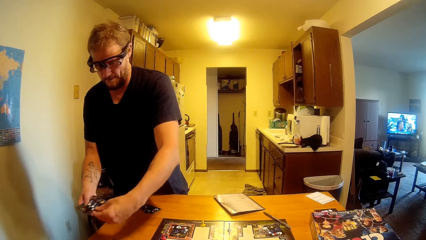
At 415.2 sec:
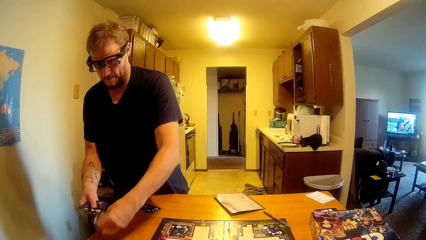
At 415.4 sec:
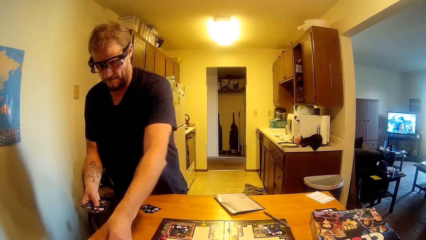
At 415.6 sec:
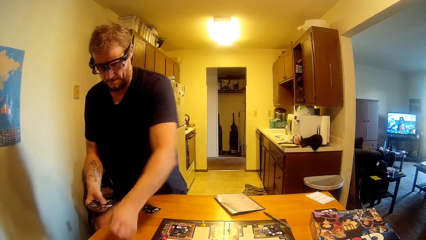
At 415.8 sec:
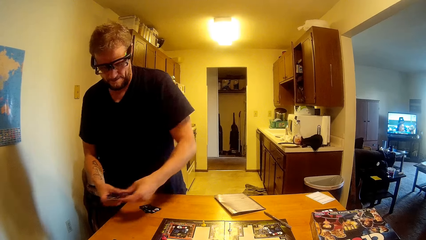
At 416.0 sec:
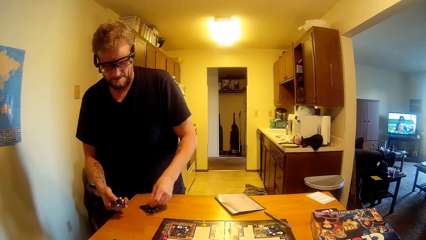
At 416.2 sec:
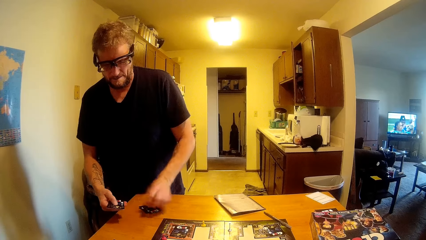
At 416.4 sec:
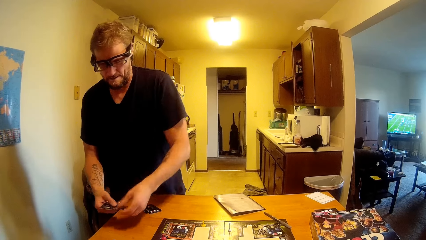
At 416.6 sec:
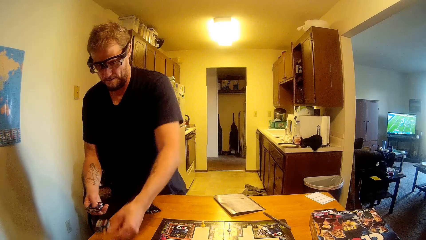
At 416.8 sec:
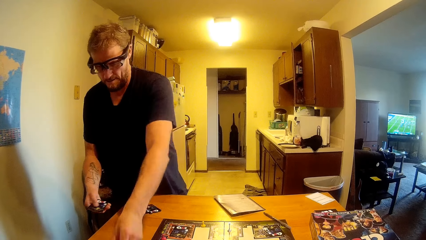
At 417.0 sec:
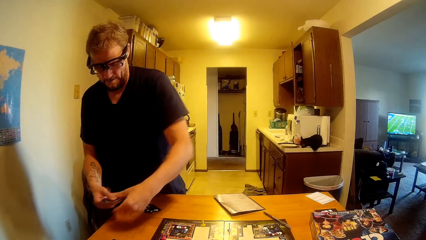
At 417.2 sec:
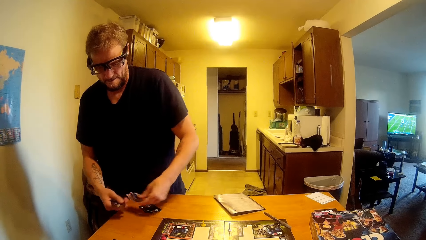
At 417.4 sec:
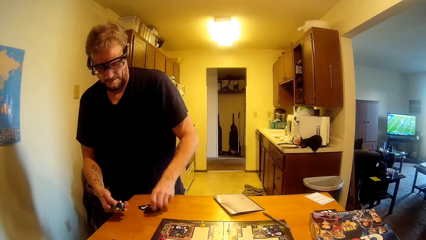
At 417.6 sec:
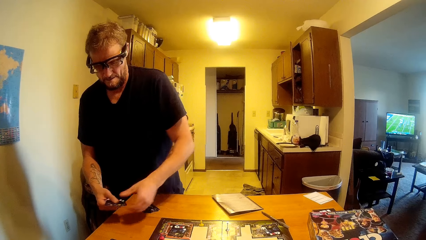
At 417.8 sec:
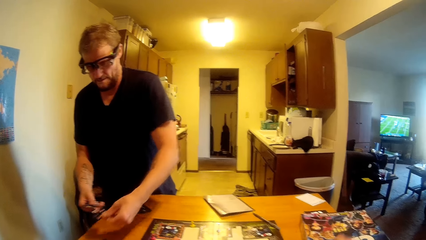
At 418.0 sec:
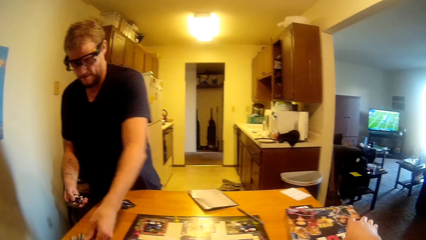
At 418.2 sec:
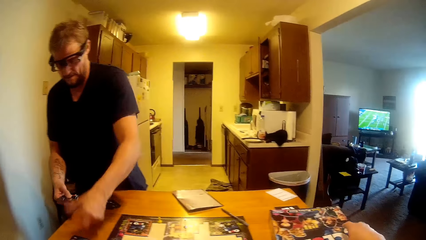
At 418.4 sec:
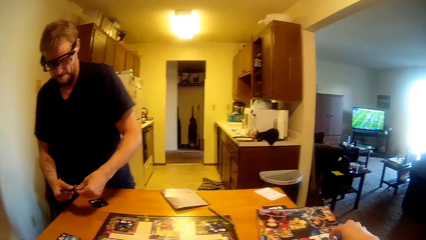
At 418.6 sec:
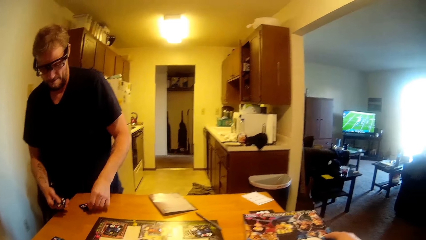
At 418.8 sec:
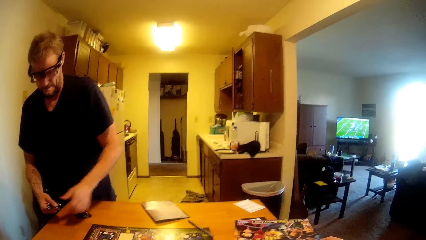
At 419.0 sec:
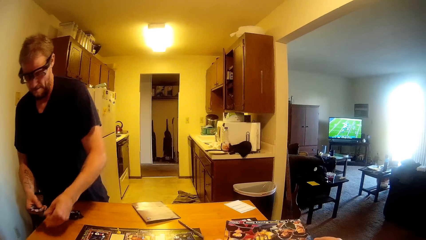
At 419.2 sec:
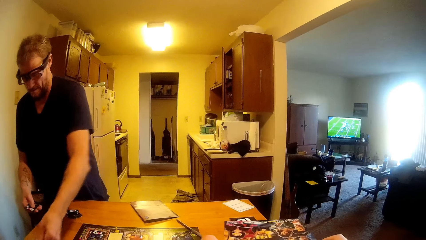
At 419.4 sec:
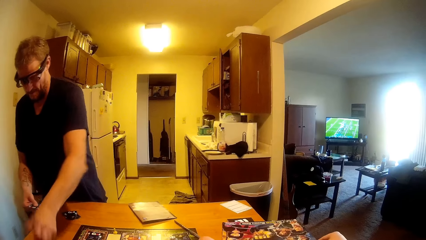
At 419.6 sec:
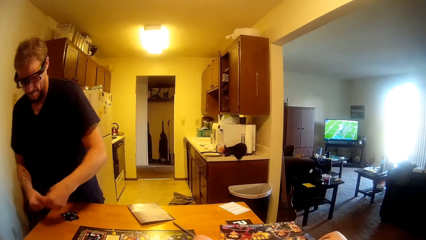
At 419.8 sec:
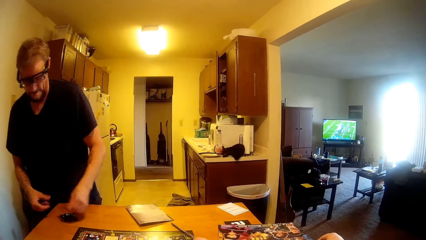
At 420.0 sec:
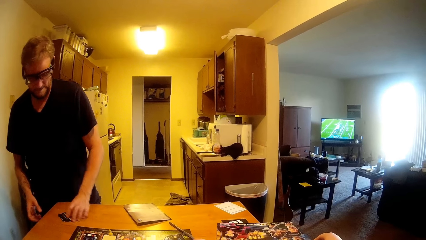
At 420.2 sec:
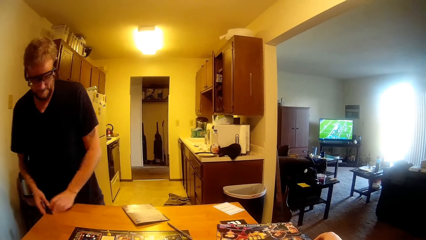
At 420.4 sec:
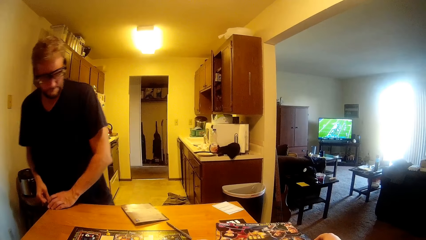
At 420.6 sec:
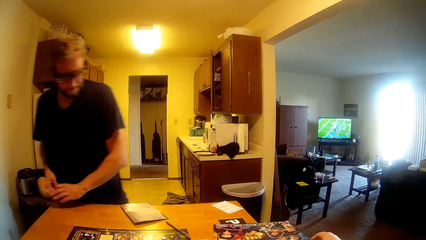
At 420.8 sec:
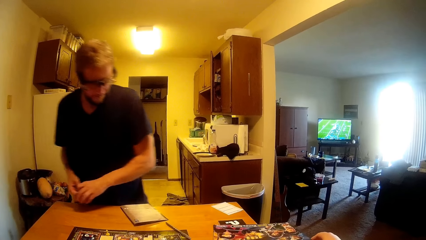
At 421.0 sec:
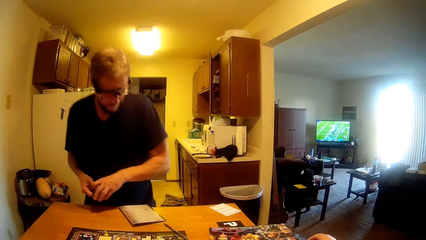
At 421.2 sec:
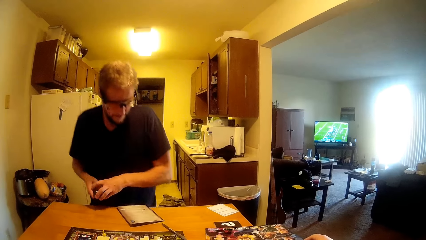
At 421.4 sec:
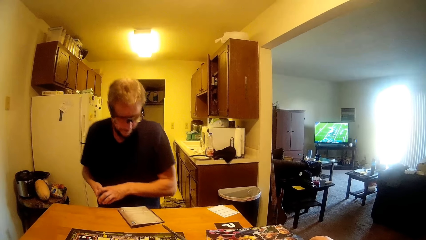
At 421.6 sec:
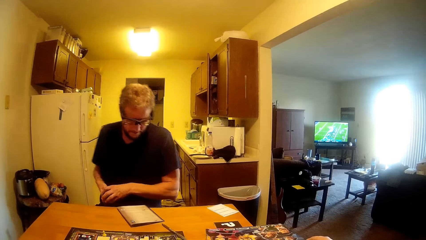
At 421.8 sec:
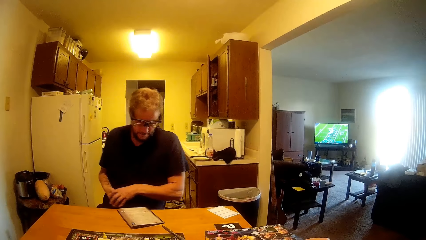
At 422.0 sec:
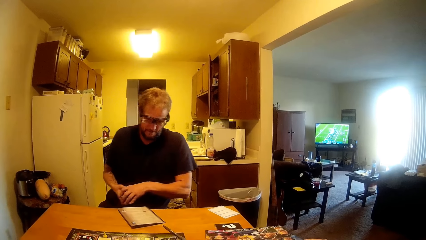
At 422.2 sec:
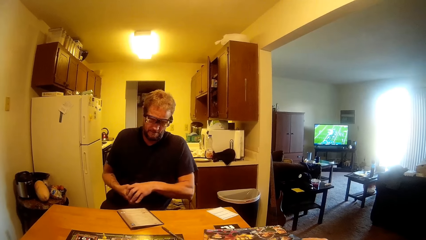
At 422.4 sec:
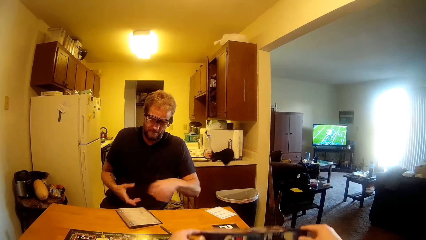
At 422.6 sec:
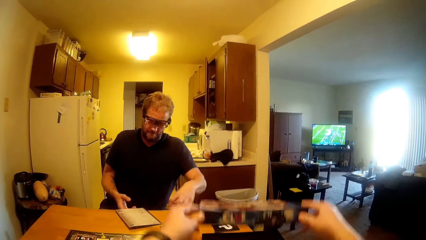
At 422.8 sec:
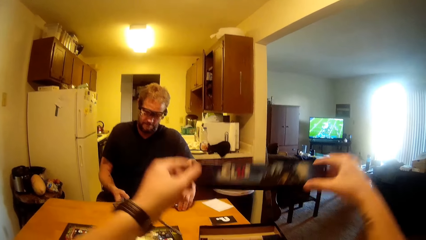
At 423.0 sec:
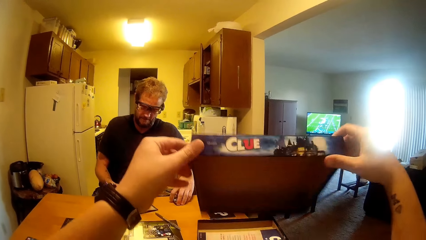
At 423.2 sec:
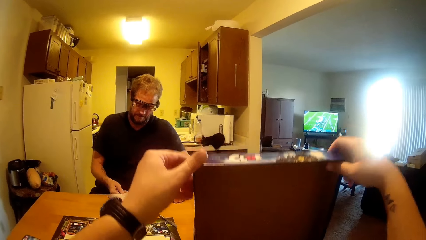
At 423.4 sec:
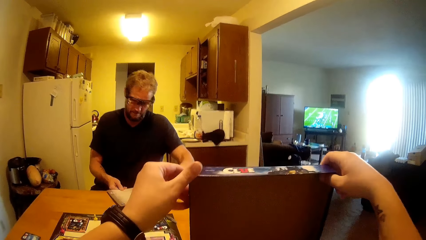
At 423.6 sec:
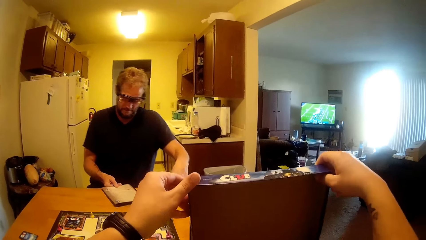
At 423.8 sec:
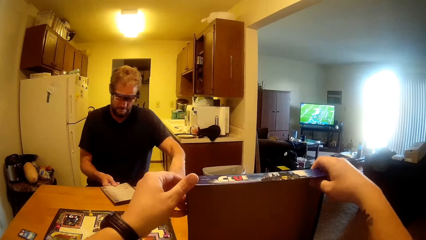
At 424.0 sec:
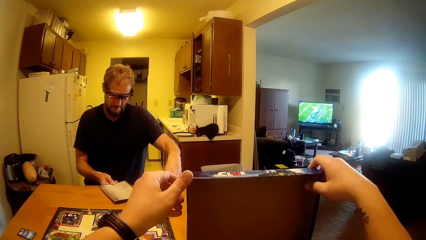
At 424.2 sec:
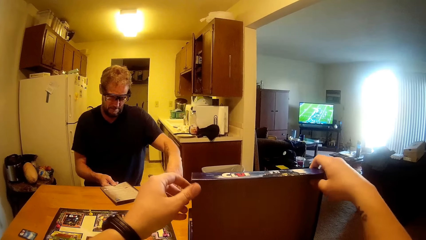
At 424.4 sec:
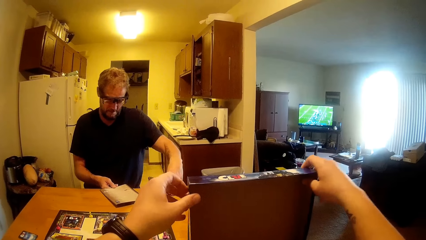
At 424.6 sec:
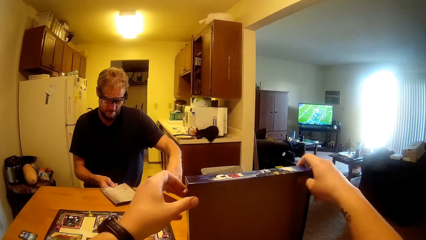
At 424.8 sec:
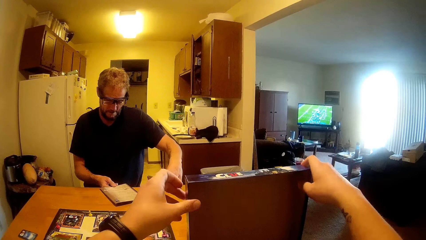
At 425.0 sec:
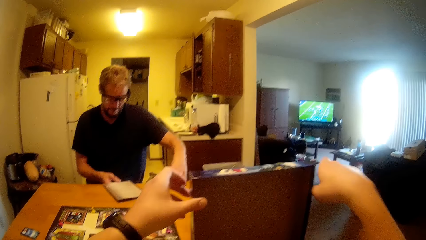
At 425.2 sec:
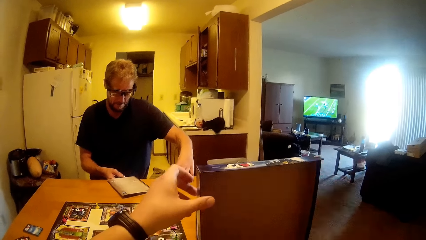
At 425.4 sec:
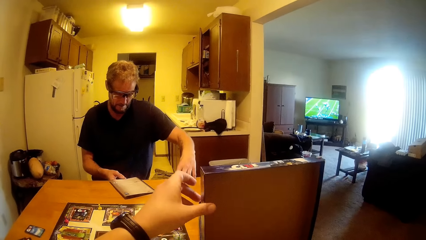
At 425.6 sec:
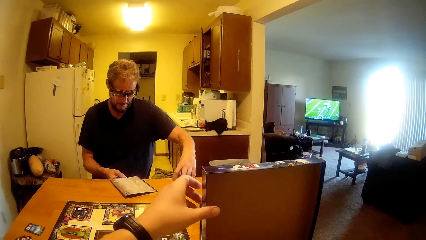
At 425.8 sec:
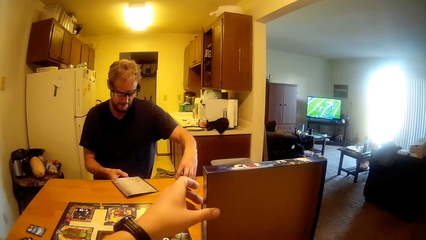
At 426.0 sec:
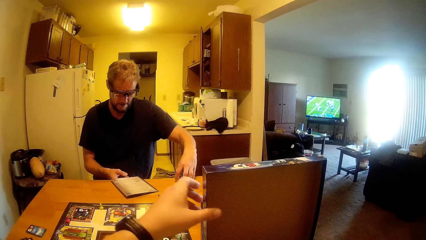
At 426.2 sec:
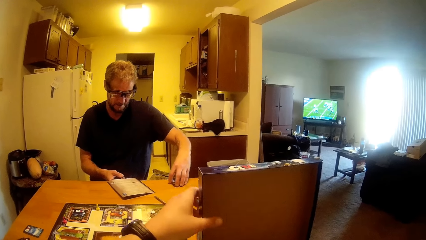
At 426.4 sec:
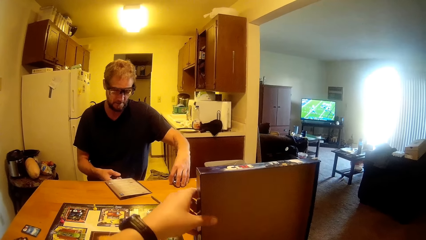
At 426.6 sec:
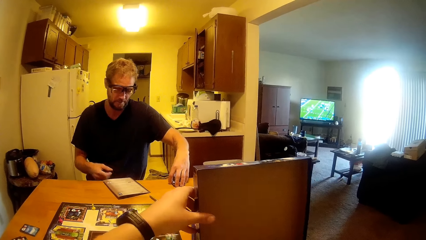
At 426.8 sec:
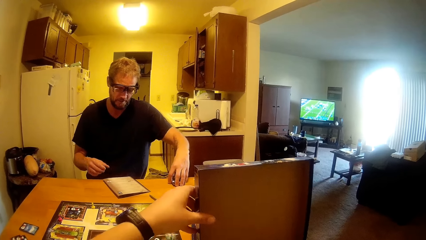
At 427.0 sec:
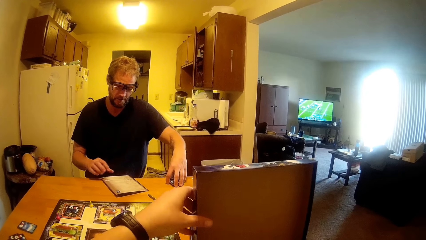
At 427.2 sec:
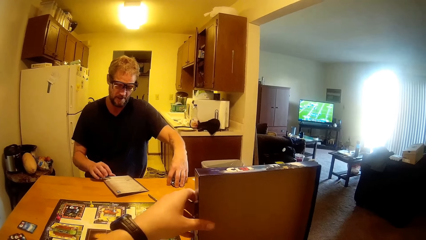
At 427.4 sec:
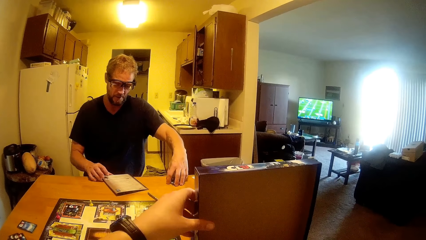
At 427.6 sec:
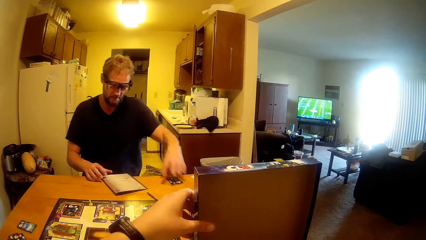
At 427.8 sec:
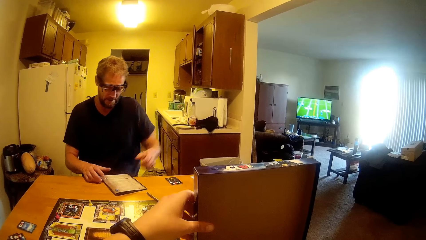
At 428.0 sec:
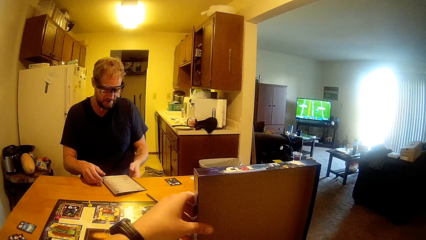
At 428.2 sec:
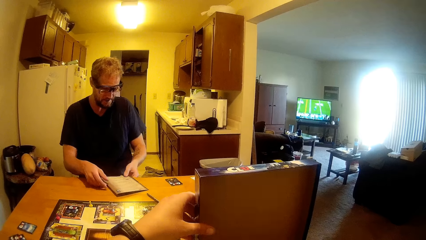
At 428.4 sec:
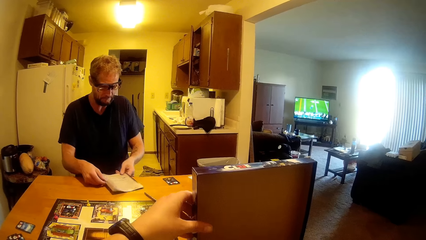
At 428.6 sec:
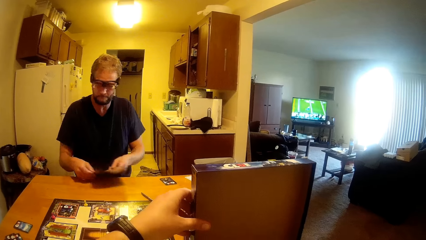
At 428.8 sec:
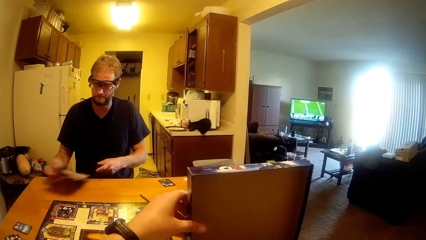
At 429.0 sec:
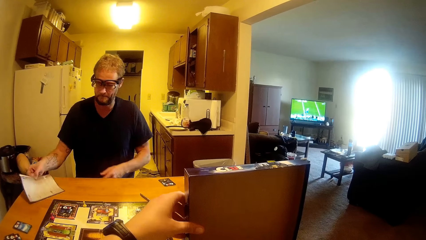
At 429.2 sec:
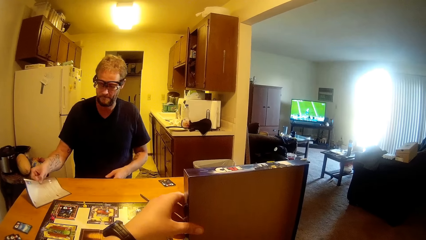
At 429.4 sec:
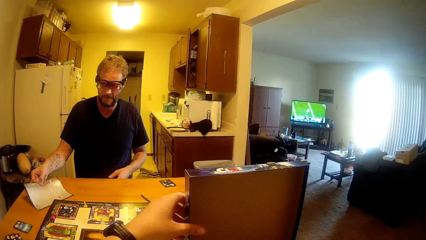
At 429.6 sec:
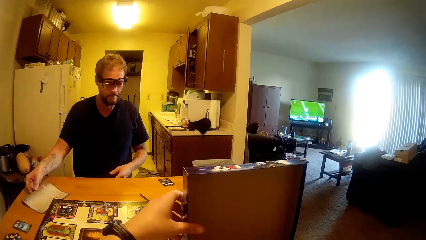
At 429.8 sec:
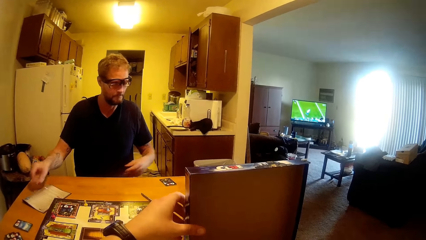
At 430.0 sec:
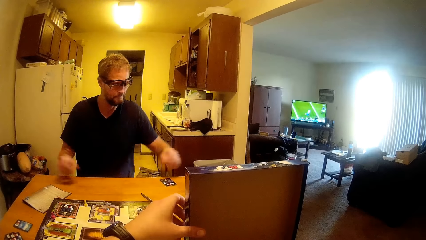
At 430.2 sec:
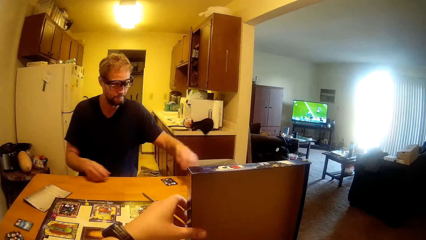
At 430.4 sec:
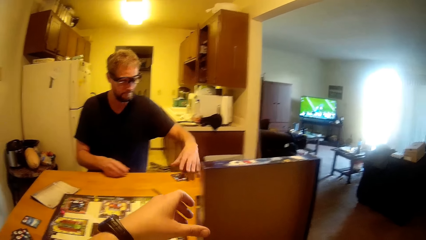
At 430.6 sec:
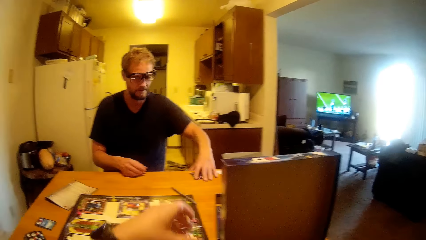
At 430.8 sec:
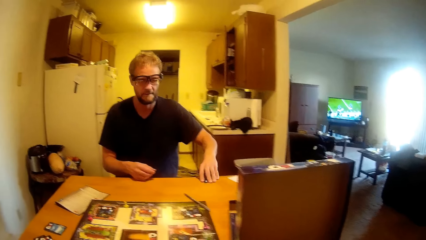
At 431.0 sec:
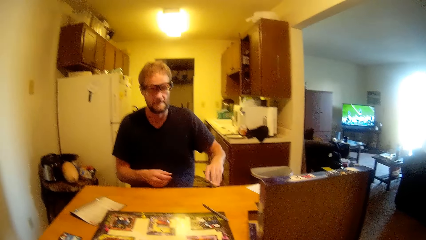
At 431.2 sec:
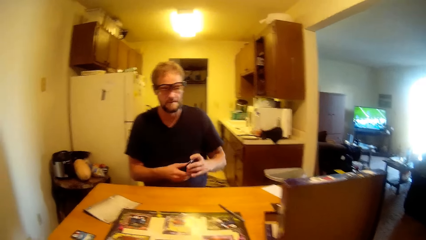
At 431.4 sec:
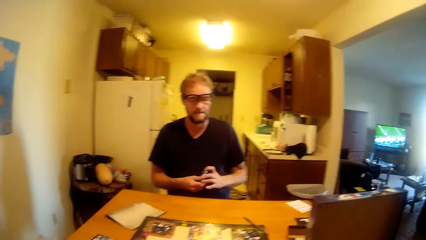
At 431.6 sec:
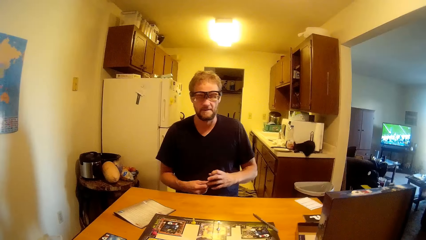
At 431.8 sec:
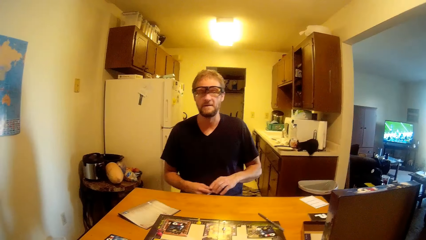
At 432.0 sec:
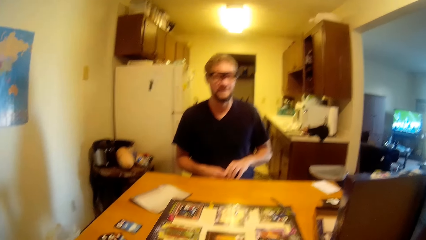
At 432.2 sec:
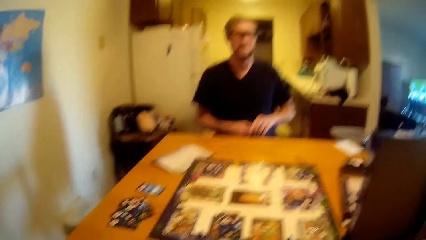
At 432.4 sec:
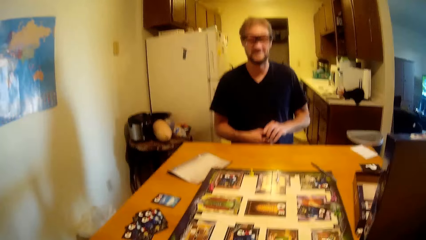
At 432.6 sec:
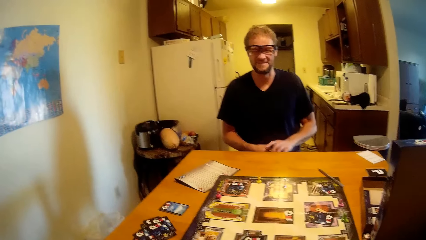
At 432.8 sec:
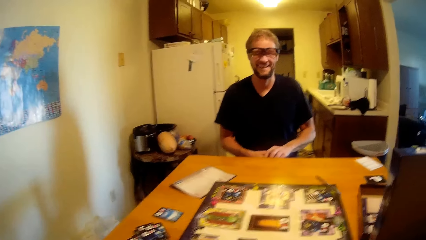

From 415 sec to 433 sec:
The camera wearer holds a box. They touch the box. A man talks to the camera wearer. The man drops the paper on the table. The man picks up the cards from the table.
